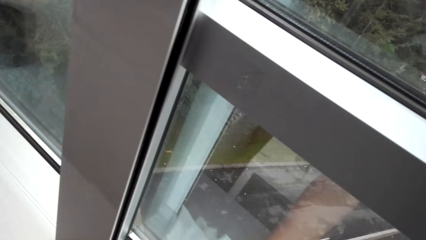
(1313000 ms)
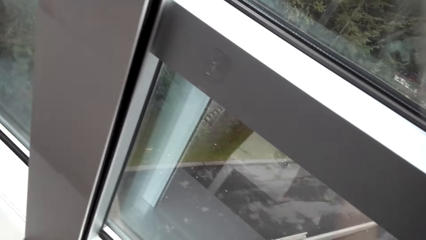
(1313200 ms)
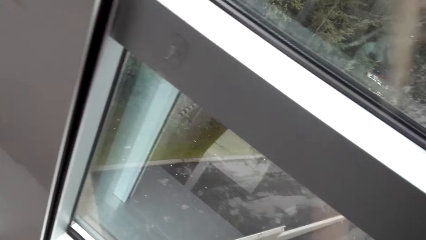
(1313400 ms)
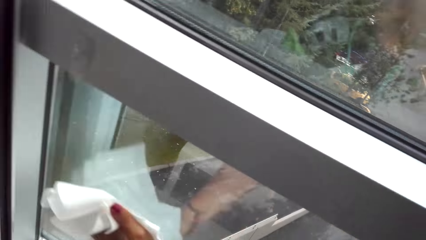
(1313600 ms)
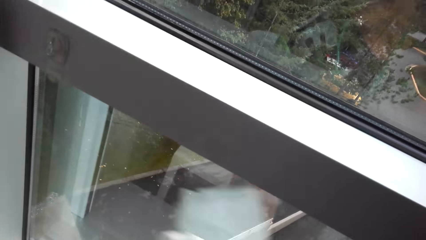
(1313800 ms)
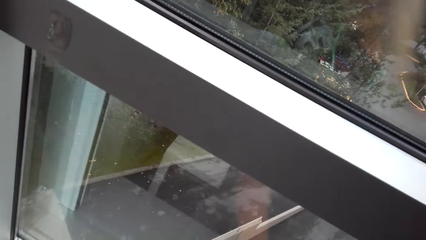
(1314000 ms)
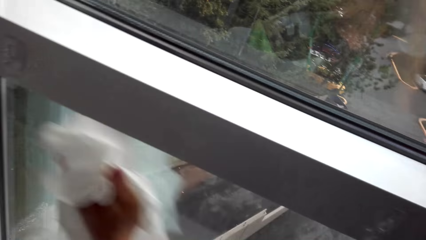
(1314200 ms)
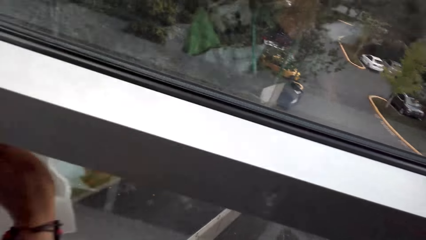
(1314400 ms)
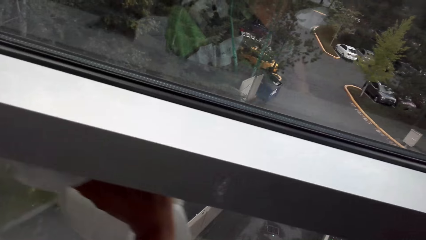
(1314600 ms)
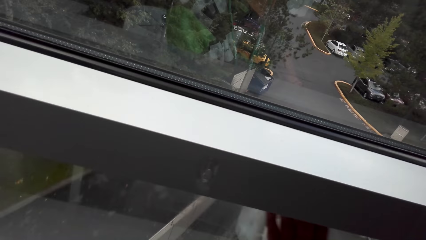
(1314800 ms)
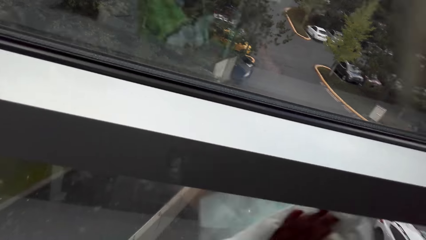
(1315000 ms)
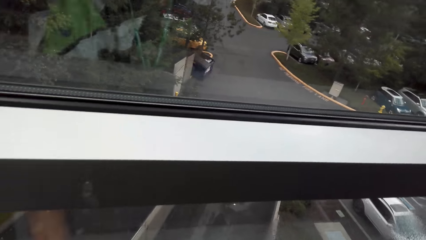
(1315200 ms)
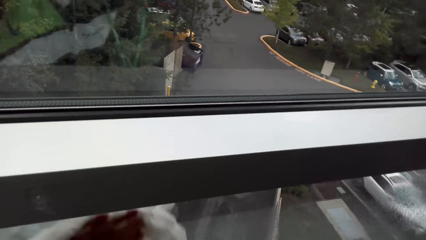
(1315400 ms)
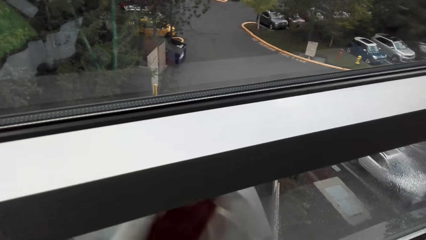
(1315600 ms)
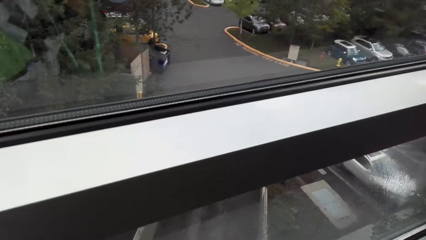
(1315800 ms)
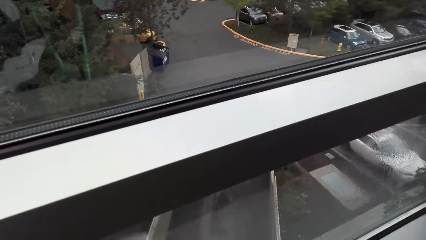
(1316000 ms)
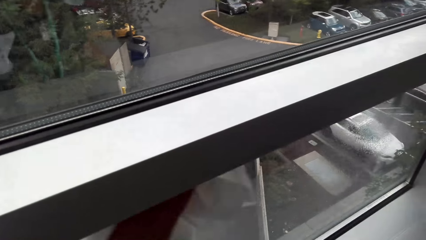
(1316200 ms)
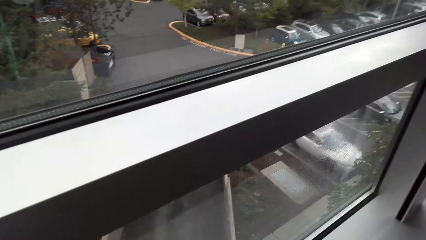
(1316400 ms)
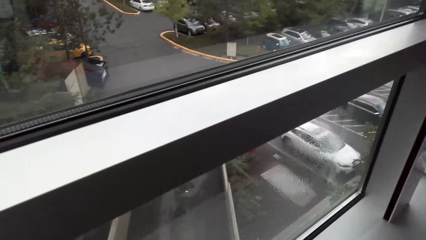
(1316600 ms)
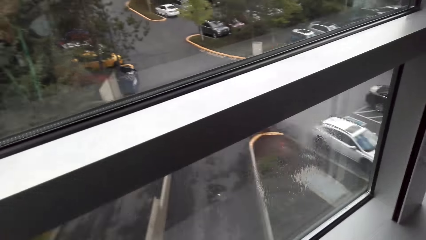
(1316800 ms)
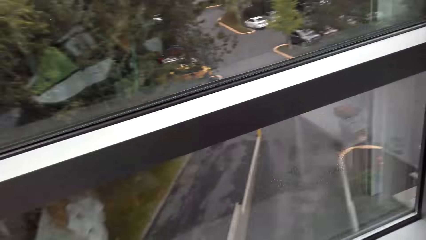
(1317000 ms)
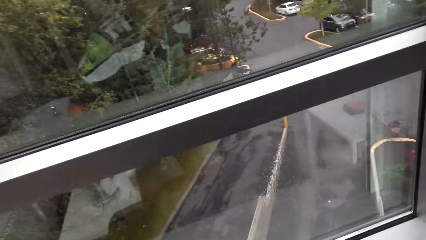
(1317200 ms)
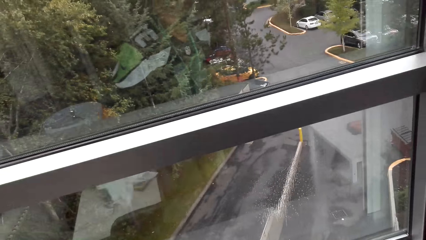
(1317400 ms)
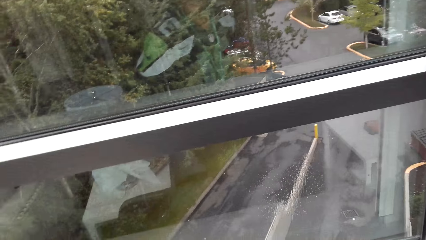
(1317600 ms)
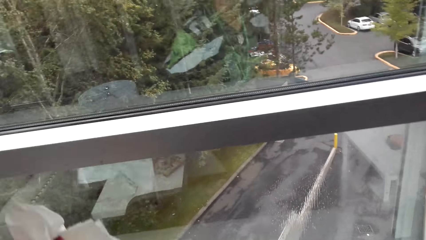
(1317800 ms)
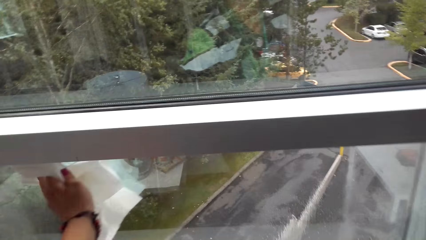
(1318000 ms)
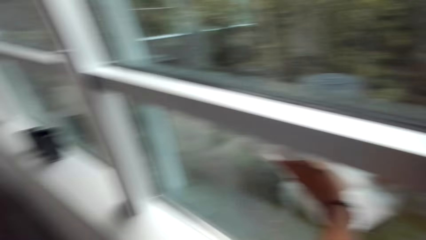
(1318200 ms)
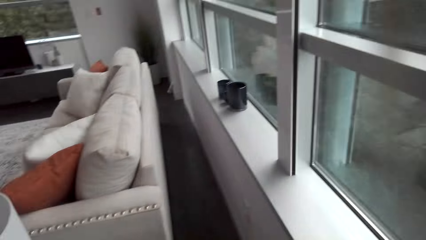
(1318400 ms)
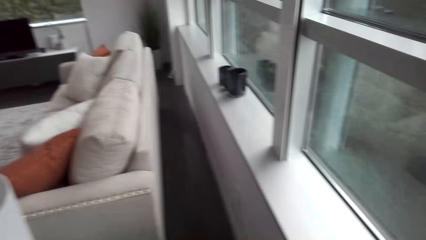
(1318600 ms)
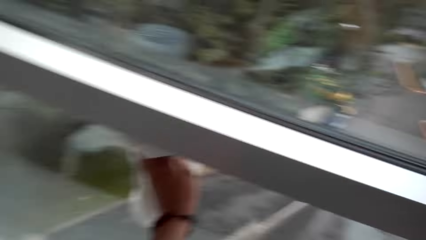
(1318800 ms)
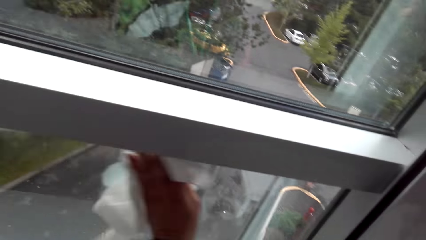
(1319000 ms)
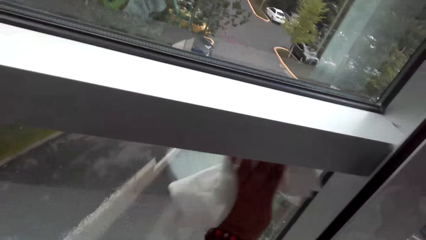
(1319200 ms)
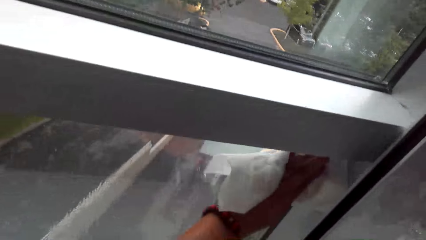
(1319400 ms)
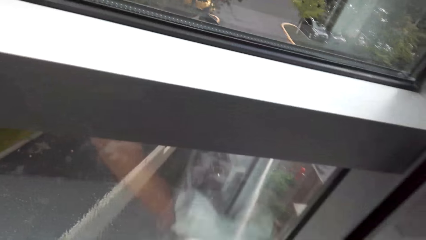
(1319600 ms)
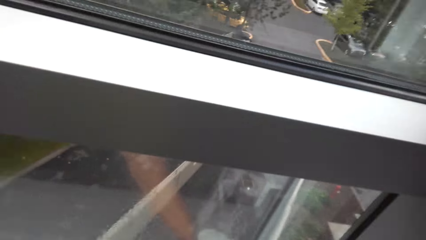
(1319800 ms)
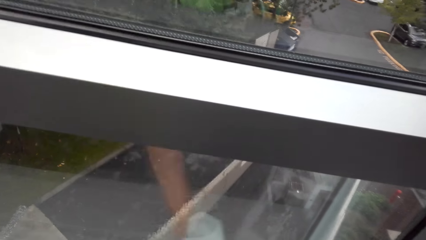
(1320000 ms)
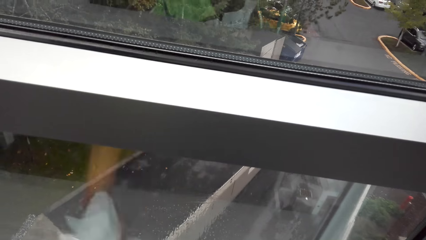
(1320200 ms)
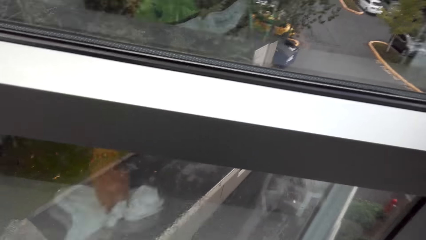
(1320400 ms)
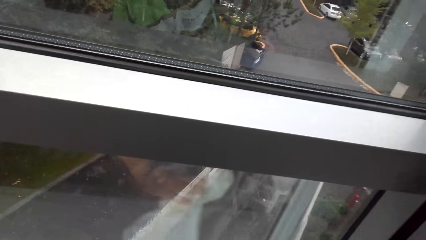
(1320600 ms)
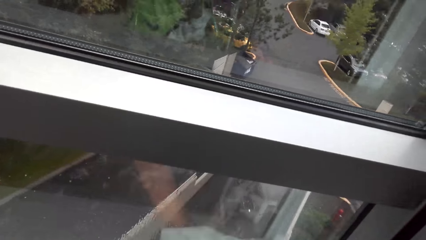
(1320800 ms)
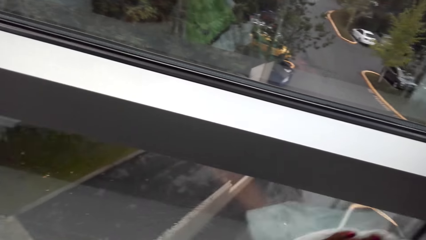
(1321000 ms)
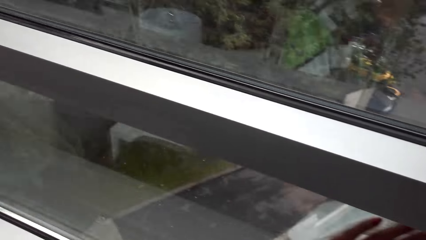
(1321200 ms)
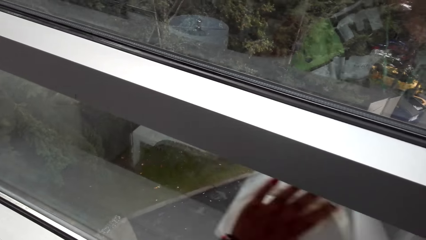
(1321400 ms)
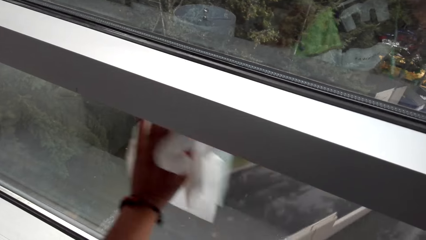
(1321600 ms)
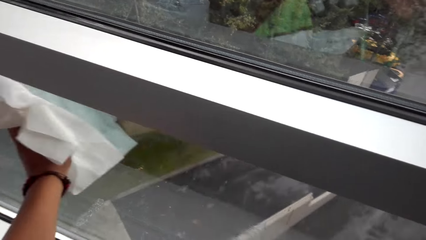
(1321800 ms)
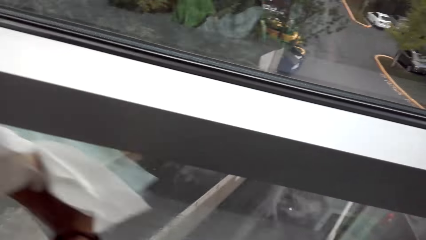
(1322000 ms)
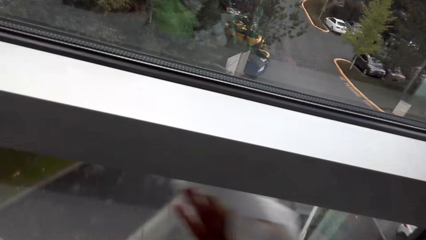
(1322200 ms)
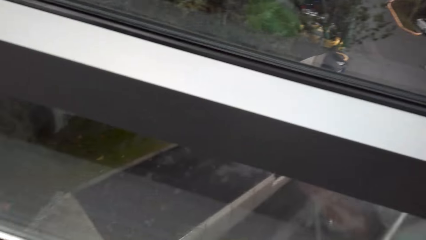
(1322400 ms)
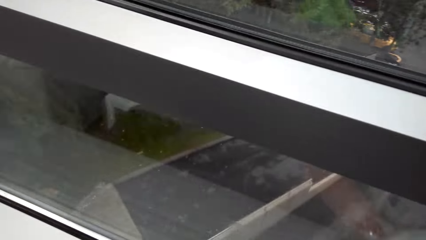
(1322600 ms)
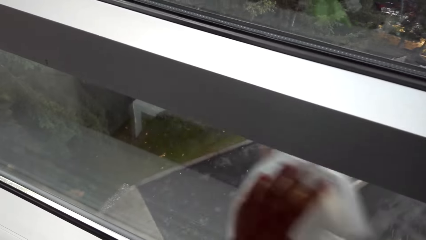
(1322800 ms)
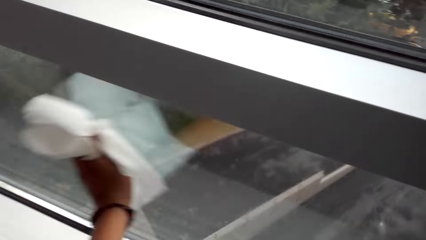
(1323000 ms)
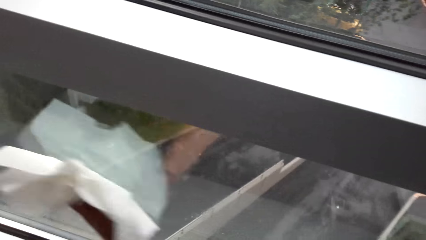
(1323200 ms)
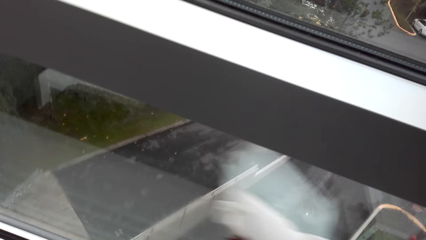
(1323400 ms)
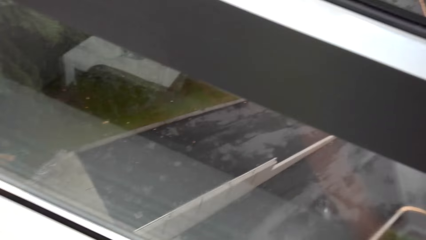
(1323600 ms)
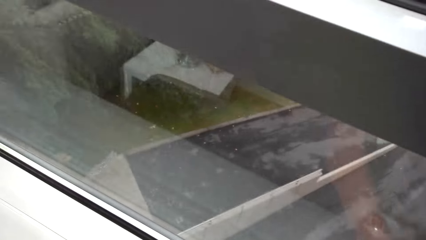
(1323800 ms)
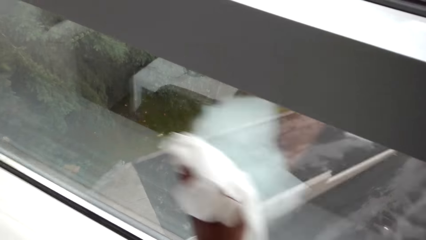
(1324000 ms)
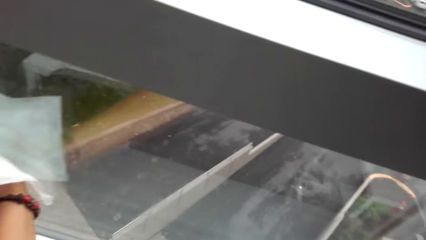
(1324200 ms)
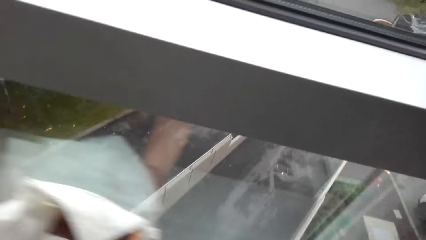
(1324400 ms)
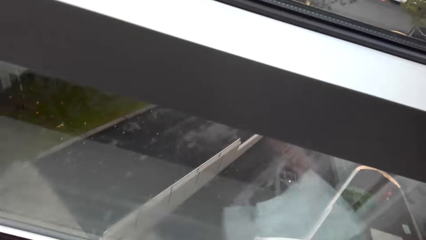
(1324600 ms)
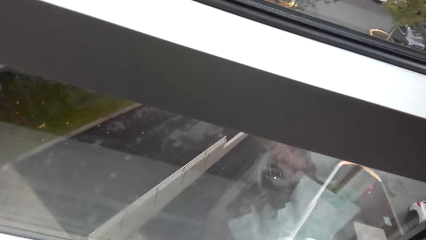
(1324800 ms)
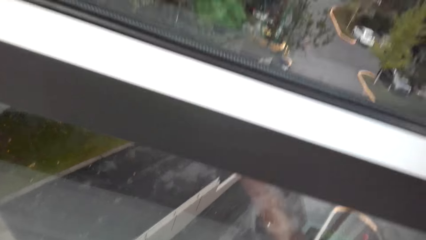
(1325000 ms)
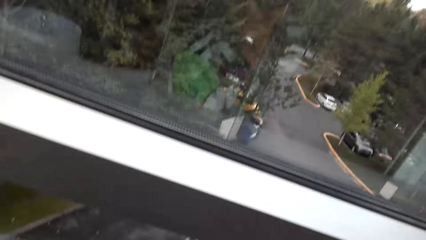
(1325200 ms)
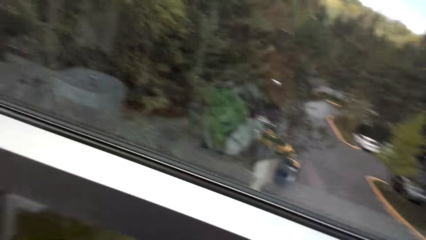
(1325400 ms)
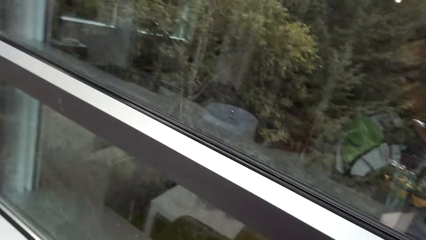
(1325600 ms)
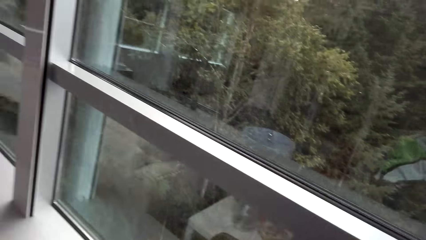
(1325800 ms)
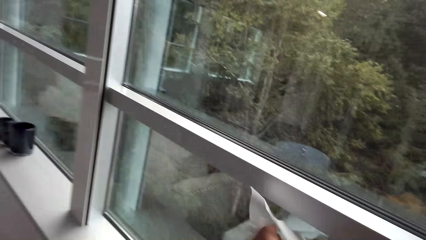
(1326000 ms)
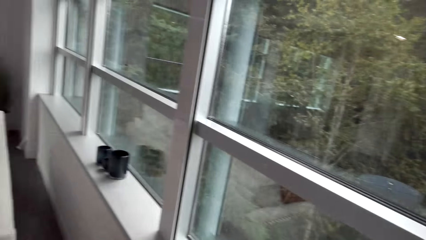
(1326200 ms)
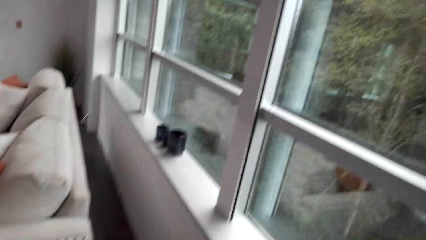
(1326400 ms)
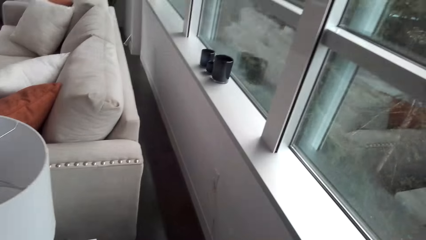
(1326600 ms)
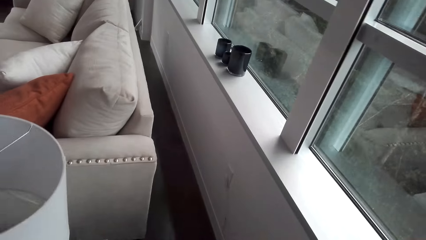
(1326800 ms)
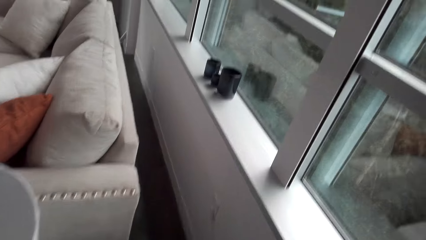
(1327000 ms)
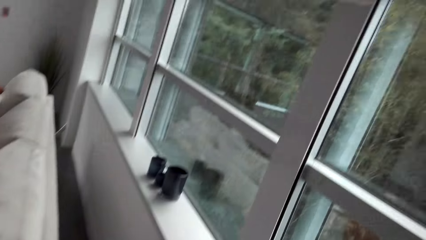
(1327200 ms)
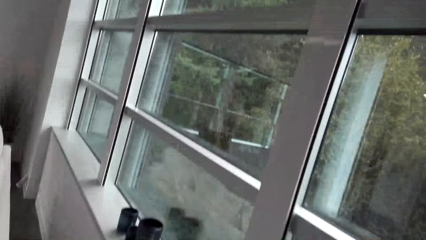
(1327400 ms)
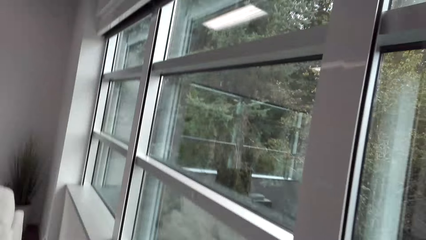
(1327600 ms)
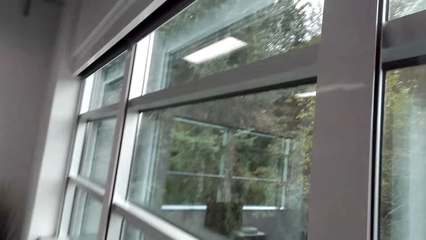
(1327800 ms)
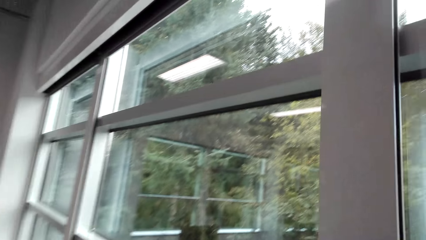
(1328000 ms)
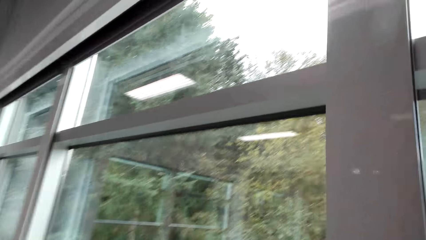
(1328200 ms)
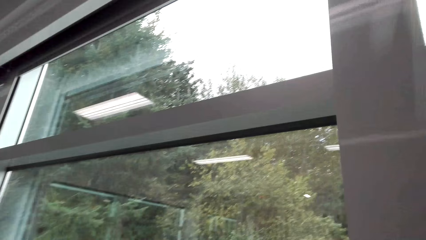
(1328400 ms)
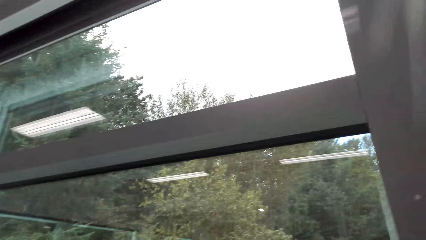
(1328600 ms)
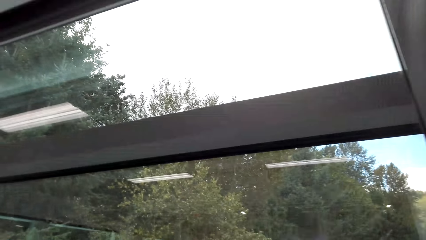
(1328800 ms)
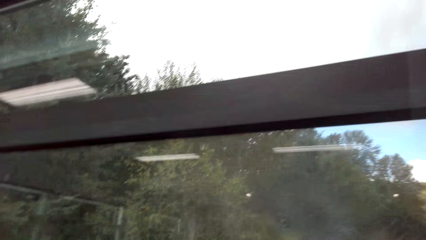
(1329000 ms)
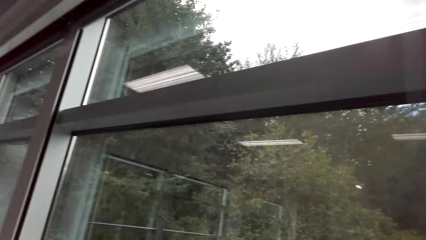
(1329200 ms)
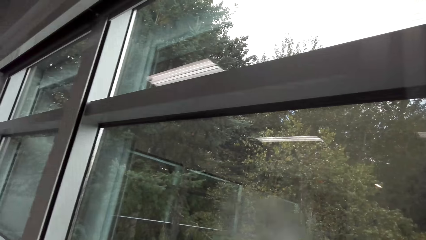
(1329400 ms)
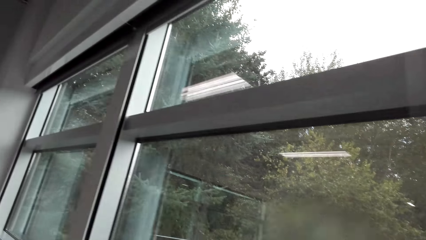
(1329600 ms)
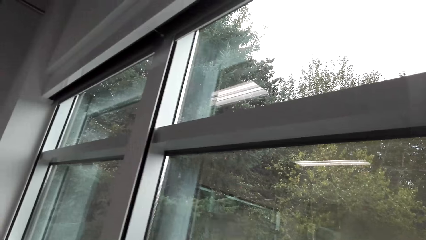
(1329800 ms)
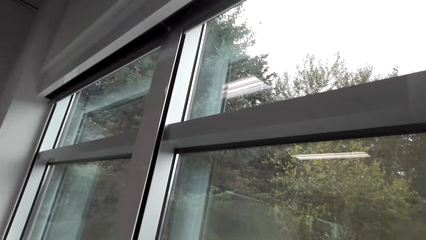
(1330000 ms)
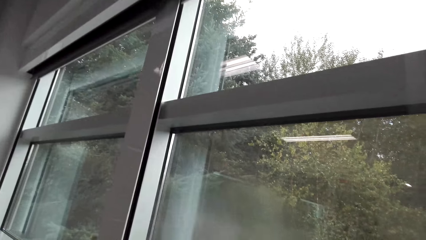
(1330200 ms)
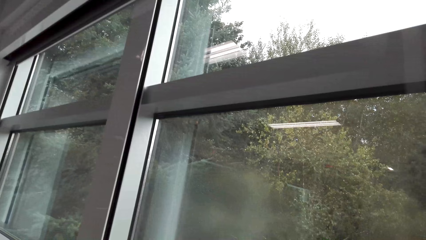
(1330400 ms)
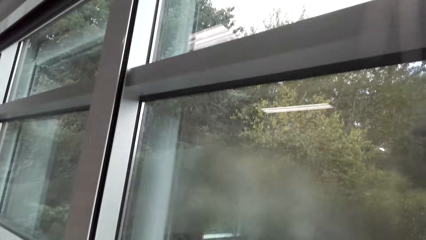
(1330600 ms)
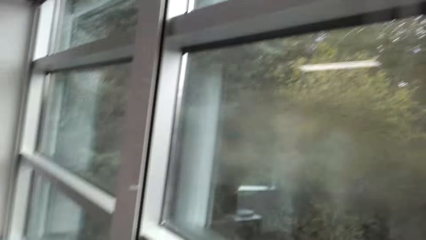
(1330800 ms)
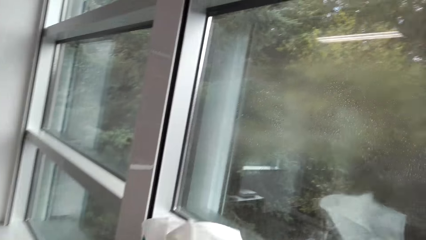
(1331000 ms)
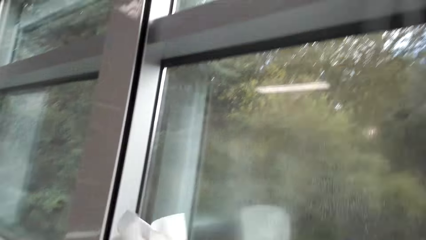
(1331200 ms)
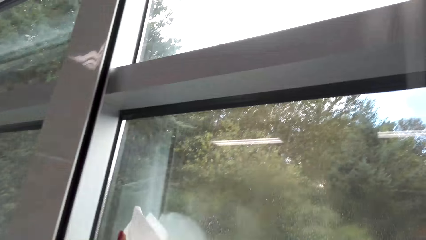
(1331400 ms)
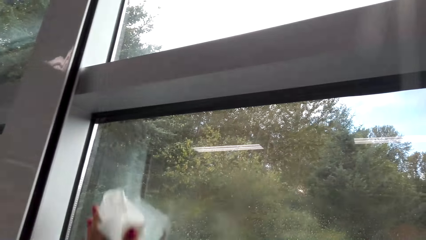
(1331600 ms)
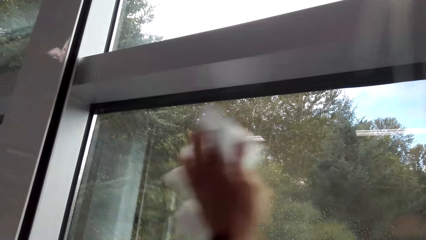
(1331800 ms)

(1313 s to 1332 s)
The camera wearer walks in the room. They spray the window with the Windex glass cleaner.
